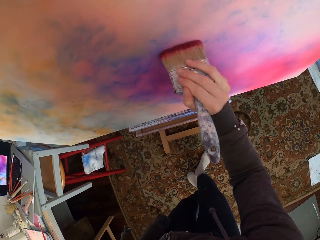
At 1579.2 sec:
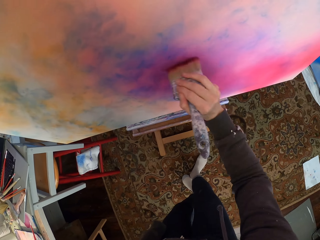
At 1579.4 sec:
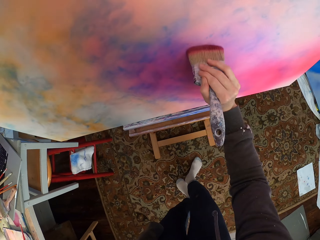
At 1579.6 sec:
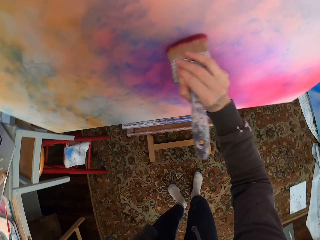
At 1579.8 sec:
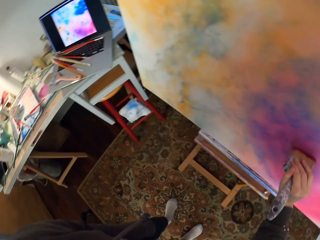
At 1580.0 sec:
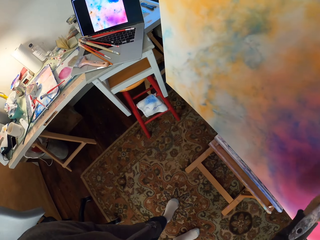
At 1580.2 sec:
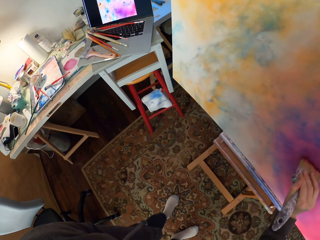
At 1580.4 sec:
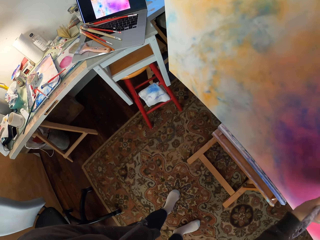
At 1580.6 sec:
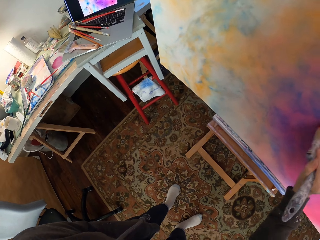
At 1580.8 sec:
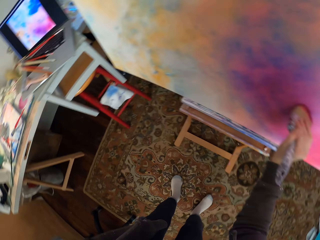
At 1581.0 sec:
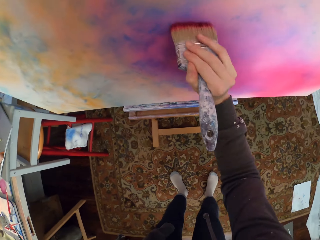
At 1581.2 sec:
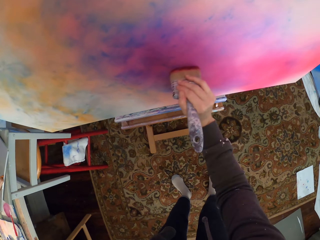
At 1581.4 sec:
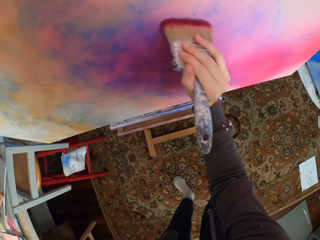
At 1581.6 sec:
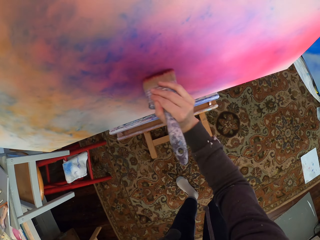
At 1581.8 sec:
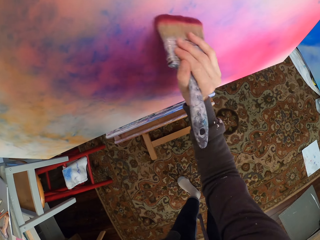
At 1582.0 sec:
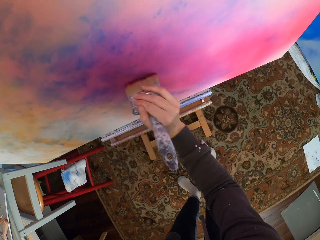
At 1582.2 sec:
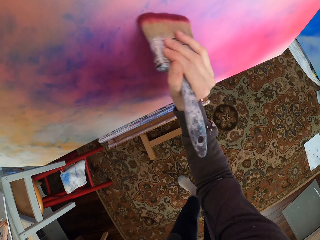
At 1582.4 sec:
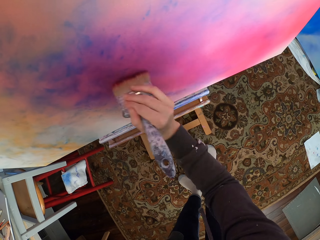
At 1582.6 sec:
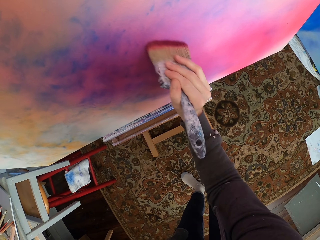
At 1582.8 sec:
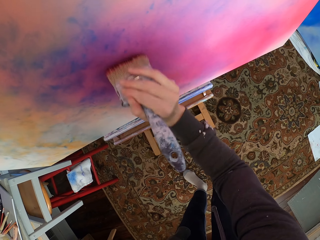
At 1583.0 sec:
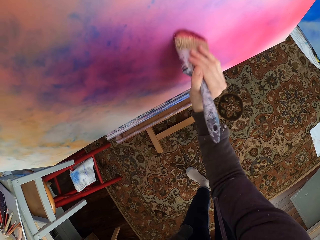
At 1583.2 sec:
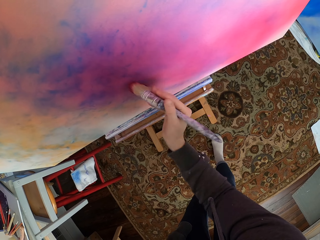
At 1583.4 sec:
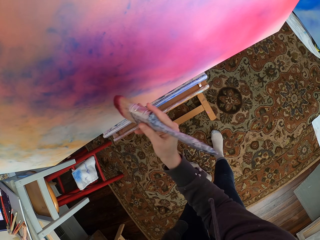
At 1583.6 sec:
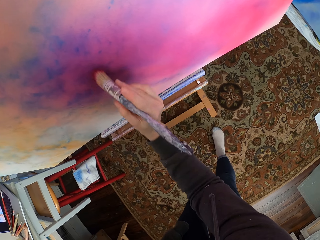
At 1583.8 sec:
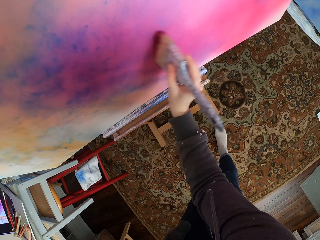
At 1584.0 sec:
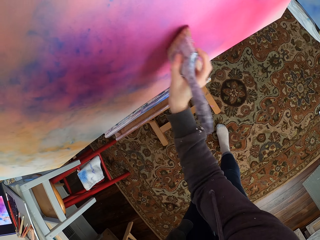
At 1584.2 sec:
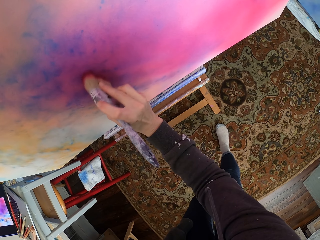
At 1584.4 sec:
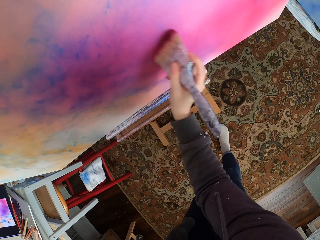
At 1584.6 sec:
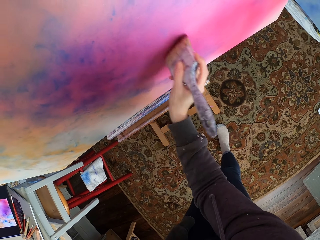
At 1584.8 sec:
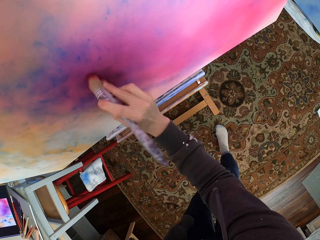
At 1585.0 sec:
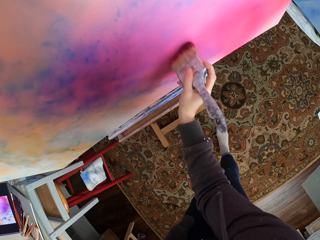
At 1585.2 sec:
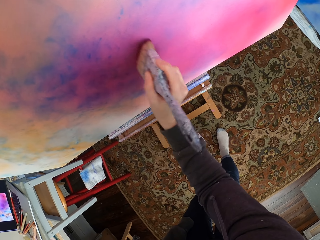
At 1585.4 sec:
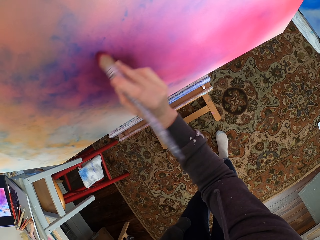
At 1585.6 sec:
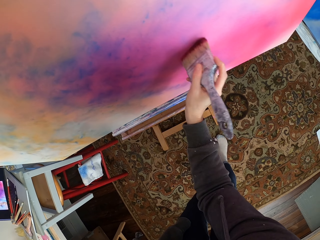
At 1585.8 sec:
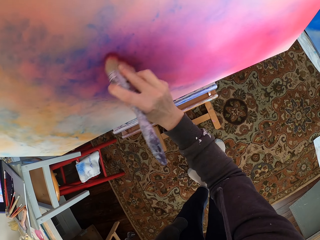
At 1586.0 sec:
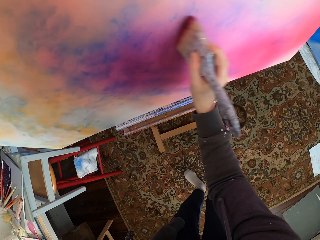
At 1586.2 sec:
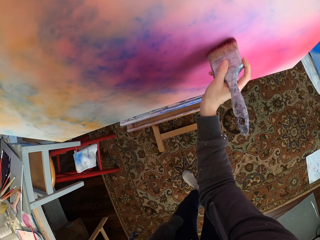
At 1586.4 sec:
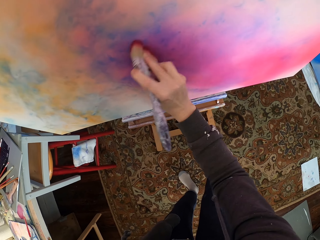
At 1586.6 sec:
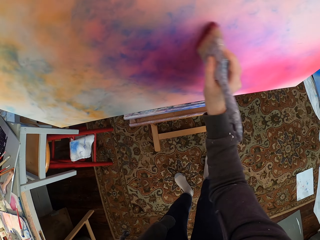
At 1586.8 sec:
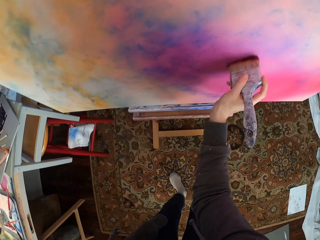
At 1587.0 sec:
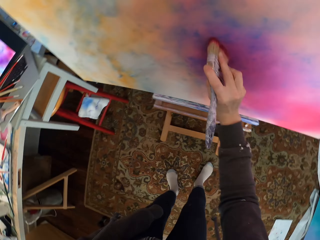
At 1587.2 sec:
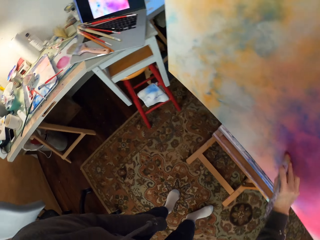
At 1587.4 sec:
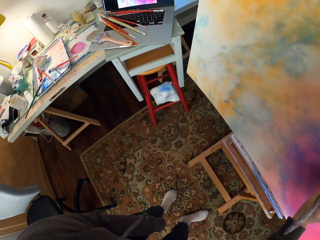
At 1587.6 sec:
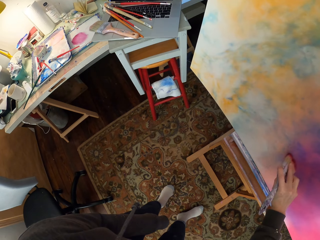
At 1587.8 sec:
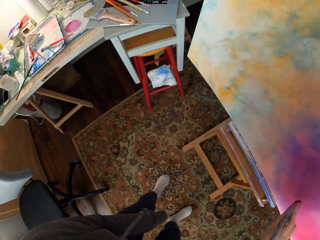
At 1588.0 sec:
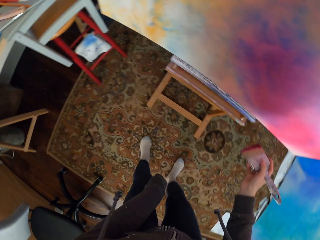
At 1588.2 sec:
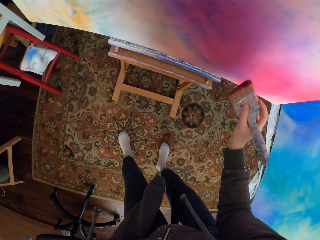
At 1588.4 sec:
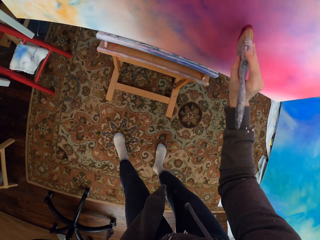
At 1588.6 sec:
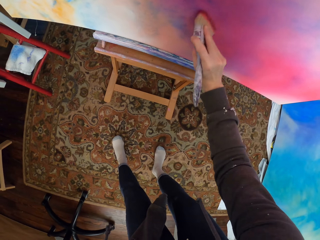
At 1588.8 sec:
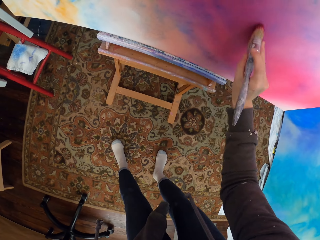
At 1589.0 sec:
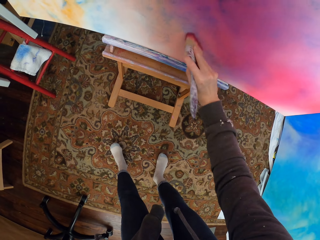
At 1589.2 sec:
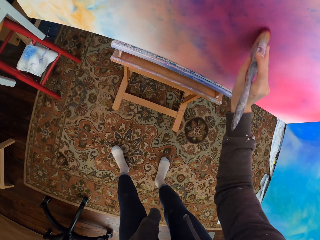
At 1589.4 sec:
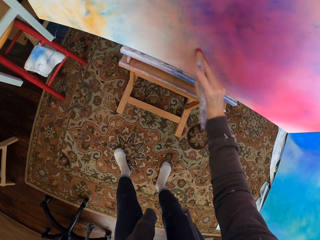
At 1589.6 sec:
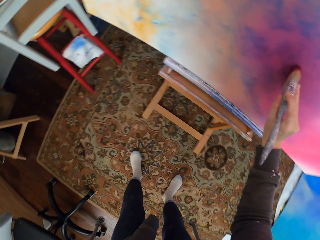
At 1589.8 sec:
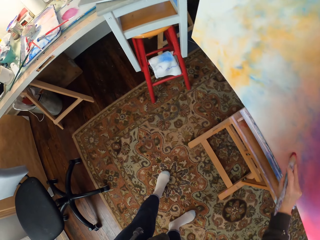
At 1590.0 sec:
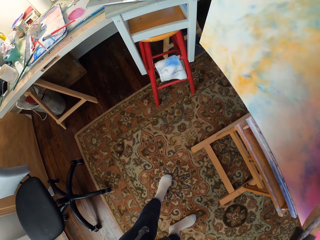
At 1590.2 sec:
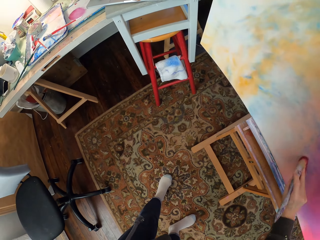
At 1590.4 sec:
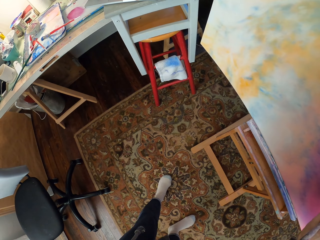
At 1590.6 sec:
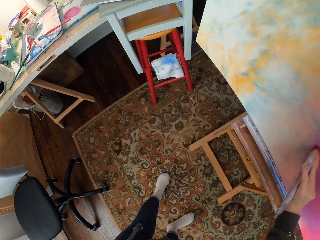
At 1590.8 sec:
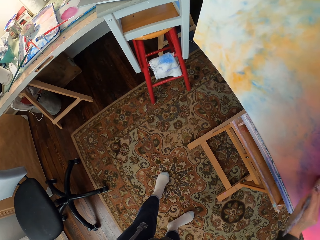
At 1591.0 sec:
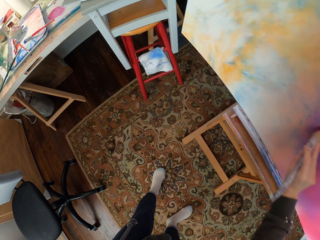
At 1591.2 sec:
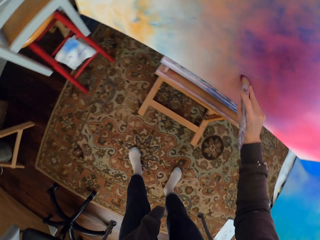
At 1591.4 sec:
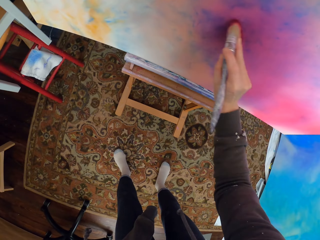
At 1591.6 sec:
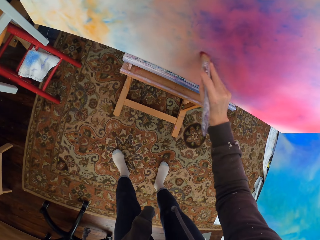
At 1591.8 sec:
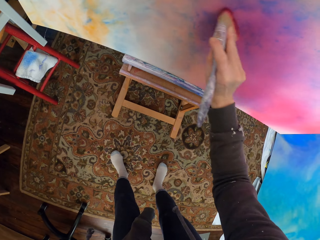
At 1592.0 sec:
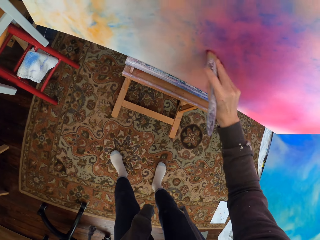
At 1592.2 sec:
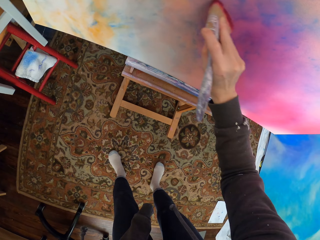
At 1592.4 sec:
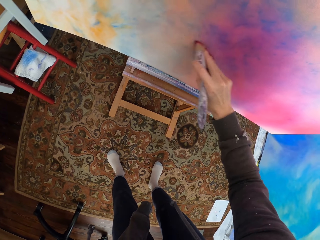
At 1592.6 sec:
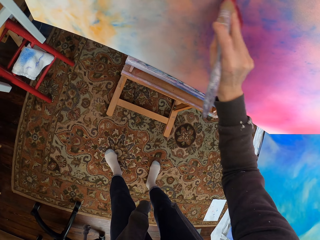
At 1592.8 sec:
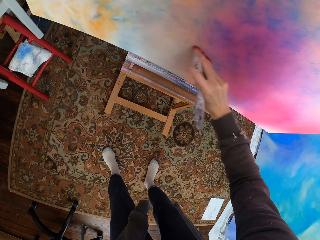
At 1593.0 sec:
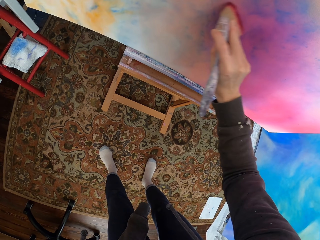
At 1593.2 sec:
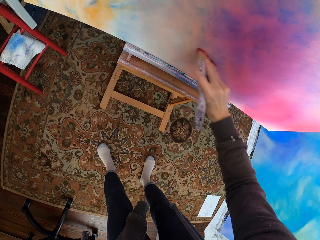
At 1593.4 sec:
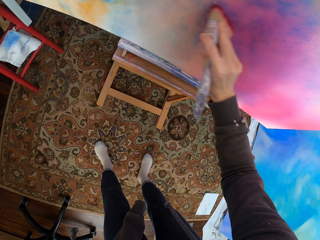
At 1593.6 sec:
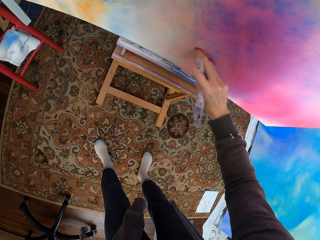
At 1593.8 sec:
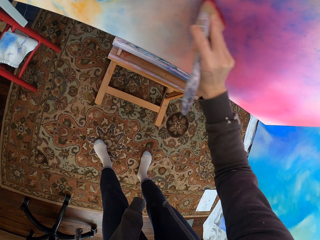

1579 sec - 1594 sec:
The camera wearer looks at the laptop. They look at the canvas. They look at the laptop. They look at the canvas. They look at the laptop. They look at the canvas.

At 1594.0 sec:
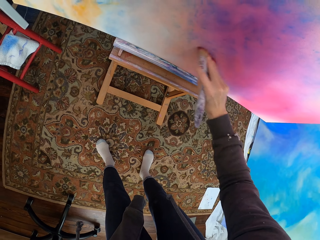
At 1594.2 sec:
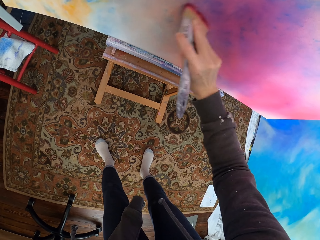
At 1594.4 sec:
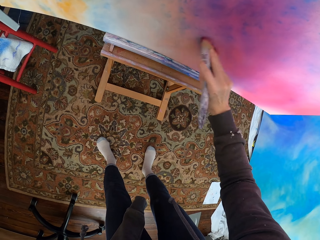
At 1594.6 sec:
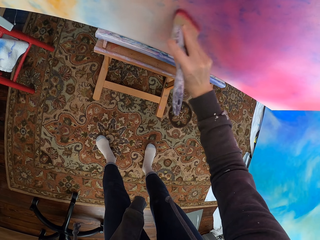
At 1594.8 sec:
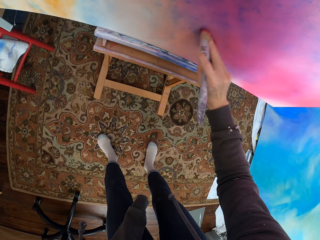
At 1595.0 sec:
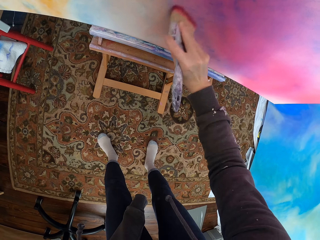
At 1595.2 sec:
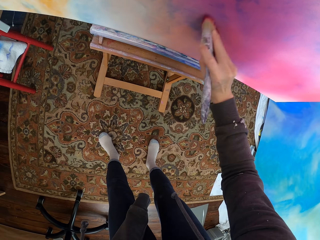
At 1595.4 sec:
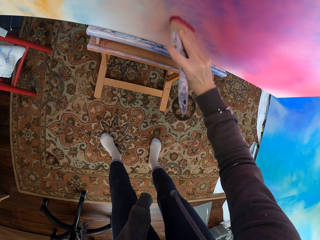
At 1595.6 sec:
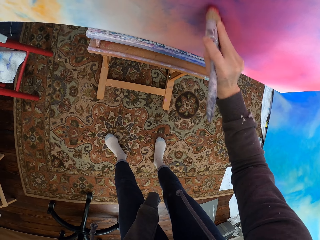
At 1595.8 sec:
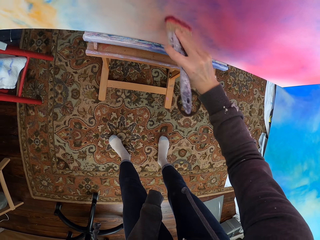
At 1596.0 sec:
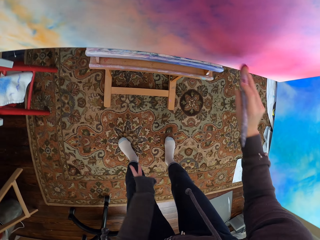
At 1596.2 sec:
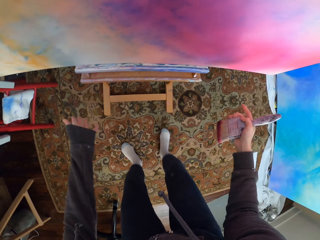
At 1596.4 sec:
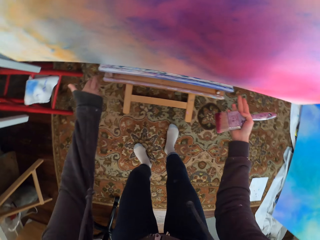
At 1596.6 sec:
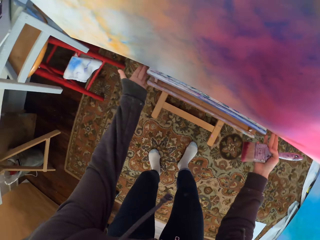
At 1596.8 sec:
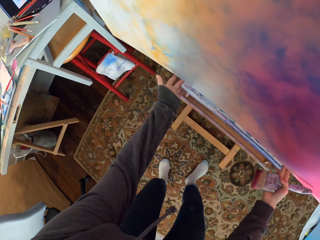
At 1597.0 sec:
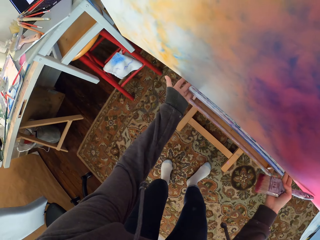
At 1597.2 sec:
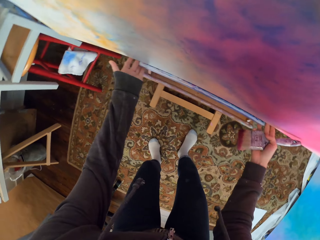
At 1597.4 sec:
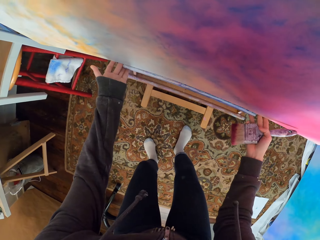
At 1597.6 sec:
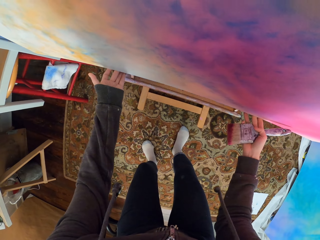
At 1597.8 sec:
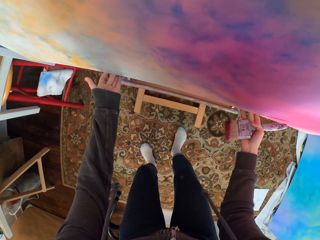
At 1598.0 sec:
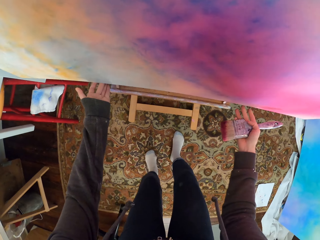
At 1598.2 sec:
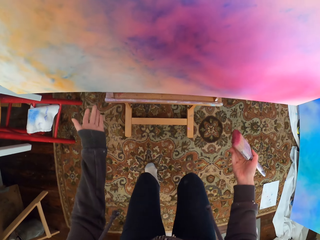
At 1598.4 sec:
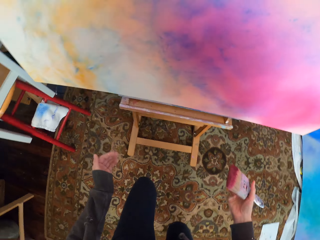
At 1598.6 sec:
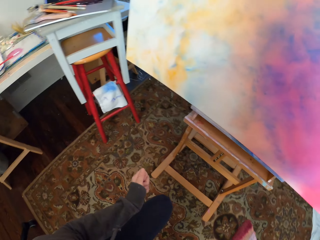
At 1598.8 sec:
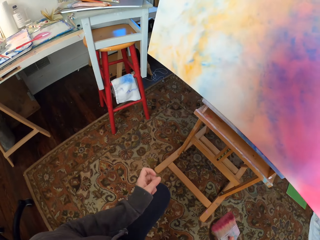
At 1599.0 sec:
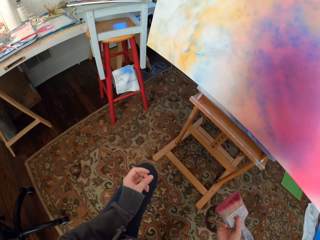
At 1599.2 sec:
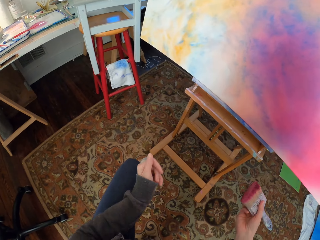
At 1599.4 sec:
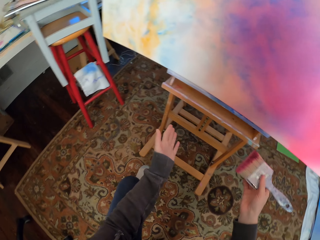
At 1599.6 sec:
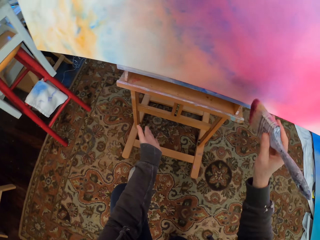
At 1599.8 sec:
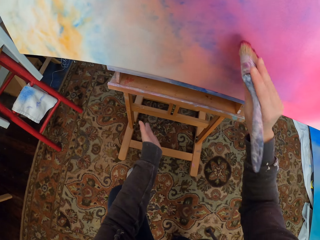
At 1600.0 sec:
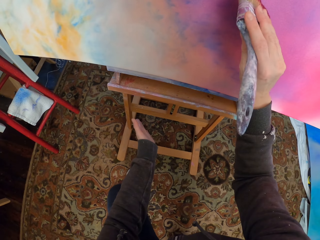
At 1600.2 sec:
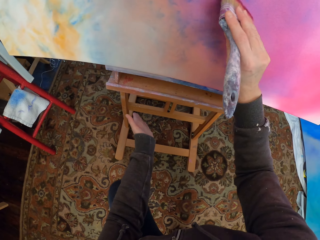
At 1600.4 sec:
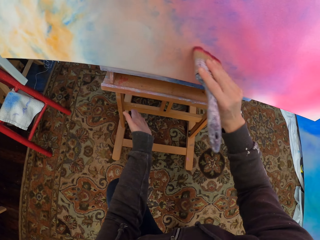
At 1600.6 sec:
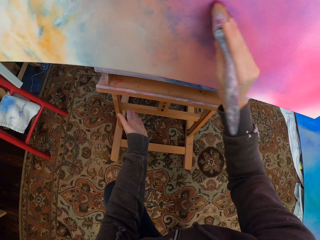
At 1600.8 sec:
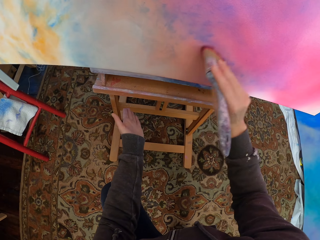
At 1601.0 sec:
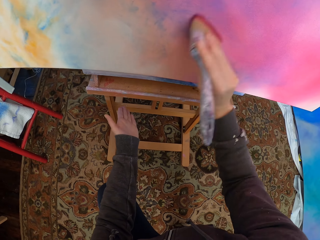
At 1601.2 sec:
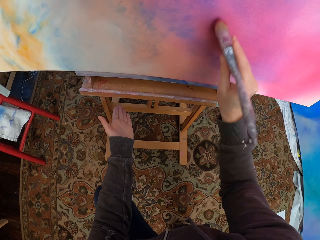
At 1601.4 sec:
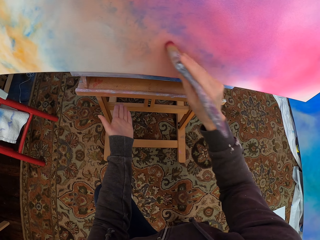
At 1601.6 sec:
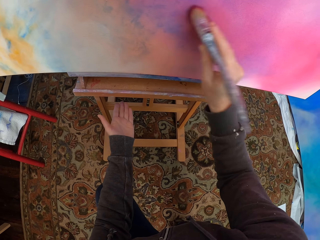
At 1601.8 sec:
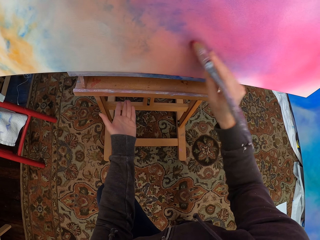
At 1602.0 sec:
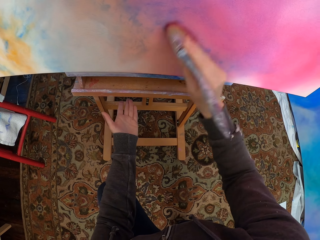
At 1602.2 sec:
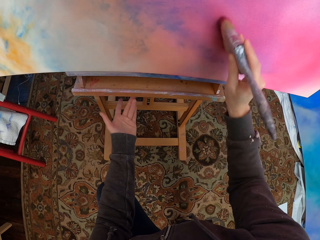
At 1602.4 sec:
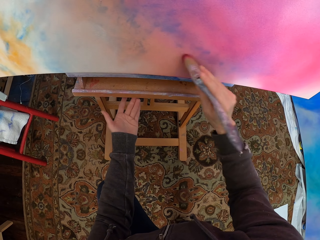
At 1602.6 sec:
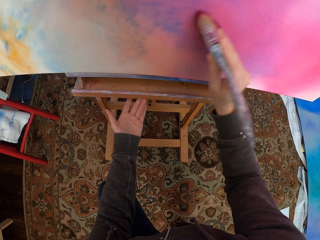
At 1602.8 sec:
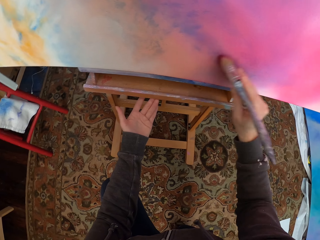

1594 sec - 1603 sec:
The camera wearer adjusts the canvas on the stand. She pulls the painting. She bends on her knees. She looks at the laptop. She paints the canvas.
